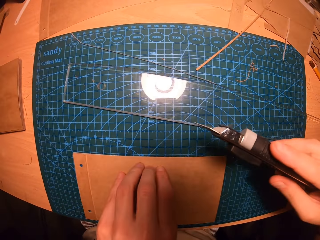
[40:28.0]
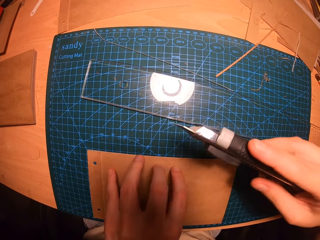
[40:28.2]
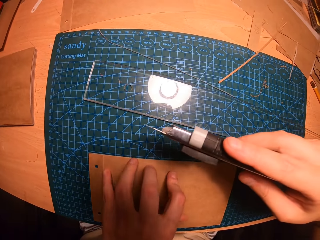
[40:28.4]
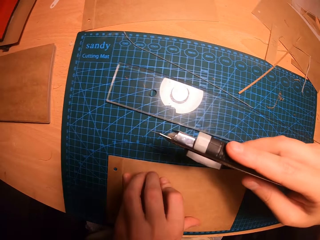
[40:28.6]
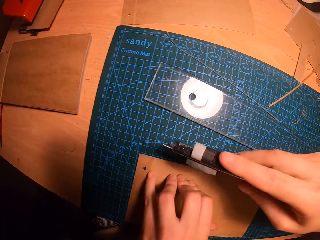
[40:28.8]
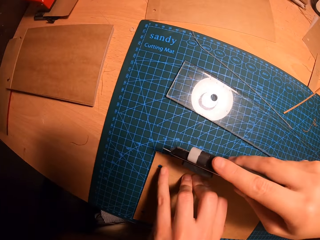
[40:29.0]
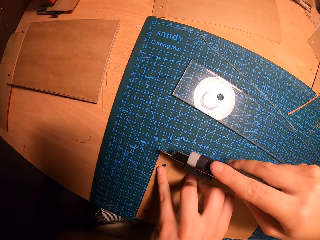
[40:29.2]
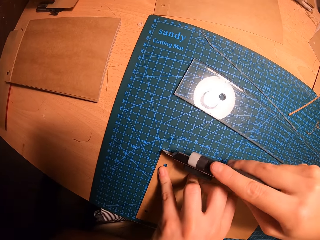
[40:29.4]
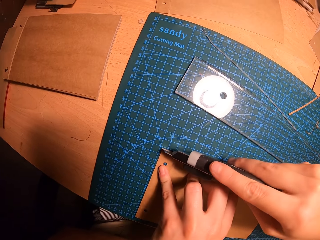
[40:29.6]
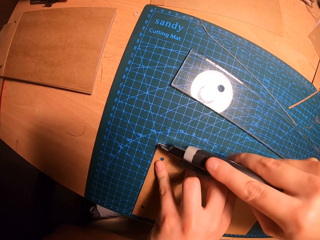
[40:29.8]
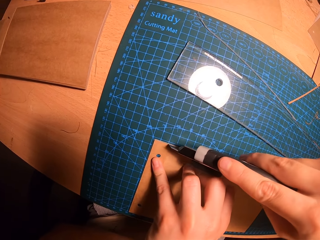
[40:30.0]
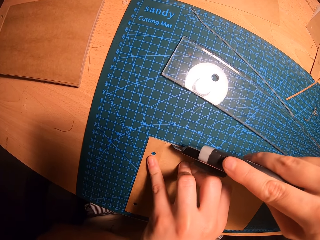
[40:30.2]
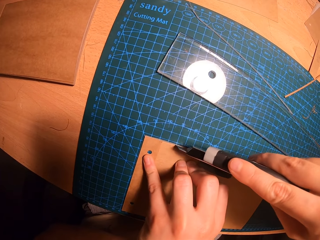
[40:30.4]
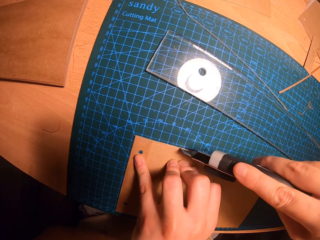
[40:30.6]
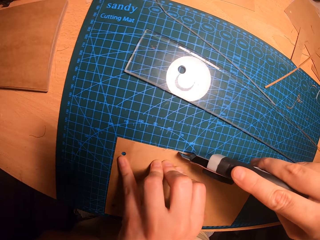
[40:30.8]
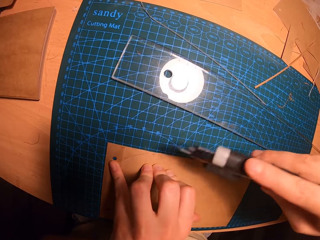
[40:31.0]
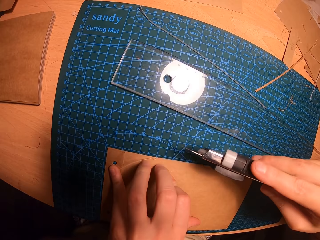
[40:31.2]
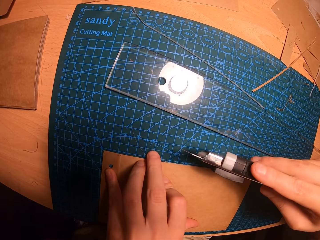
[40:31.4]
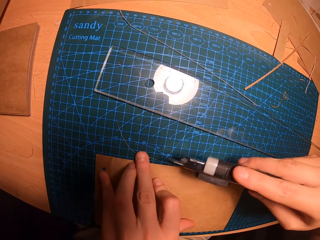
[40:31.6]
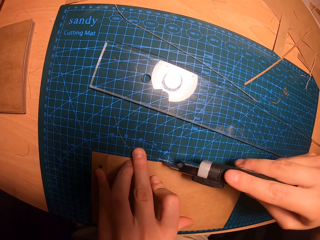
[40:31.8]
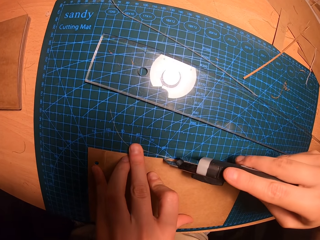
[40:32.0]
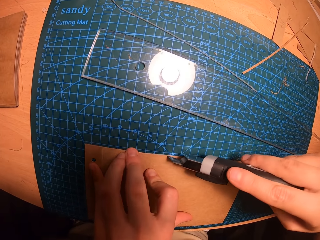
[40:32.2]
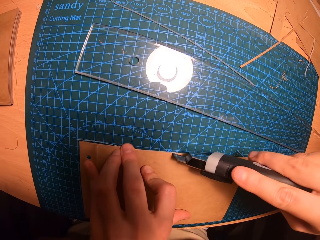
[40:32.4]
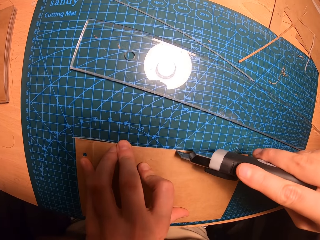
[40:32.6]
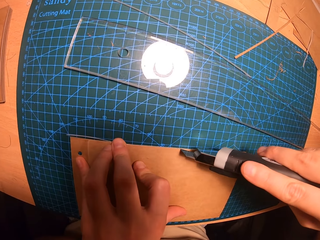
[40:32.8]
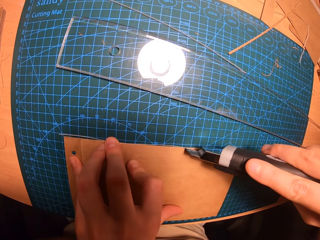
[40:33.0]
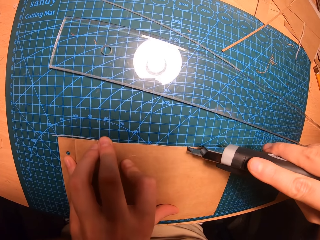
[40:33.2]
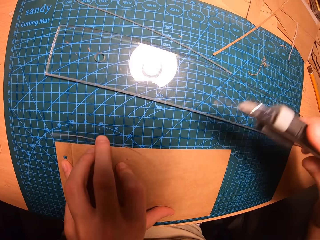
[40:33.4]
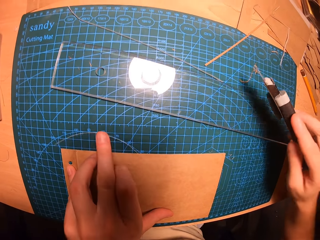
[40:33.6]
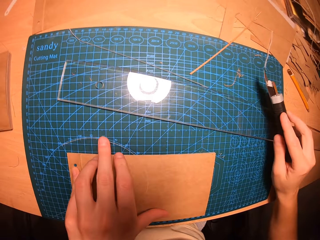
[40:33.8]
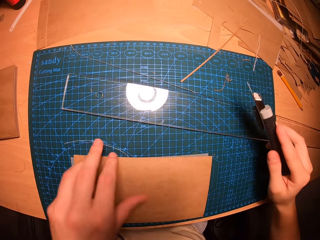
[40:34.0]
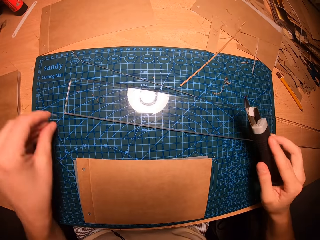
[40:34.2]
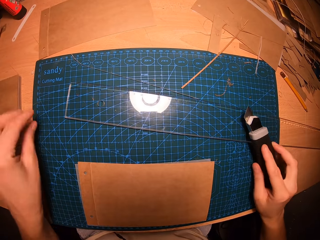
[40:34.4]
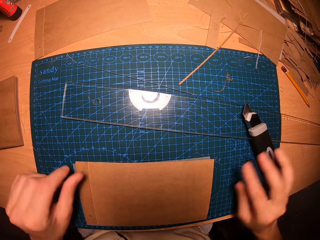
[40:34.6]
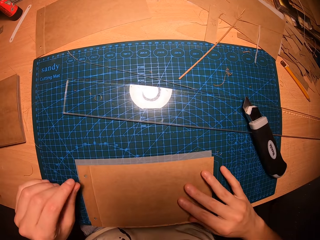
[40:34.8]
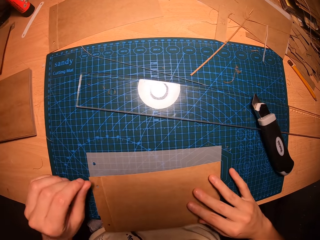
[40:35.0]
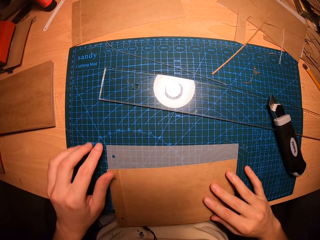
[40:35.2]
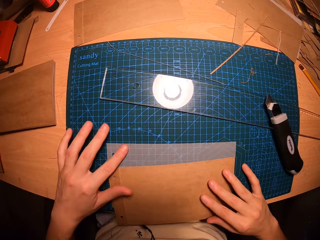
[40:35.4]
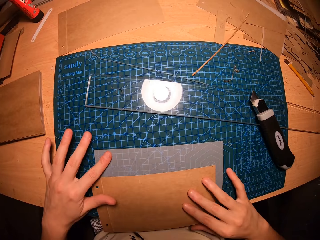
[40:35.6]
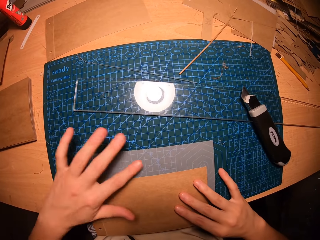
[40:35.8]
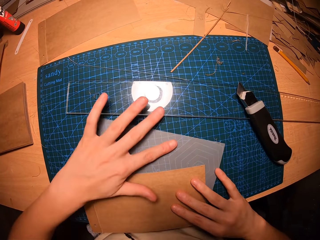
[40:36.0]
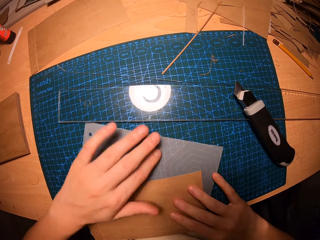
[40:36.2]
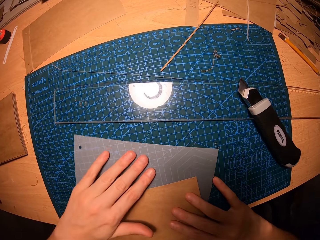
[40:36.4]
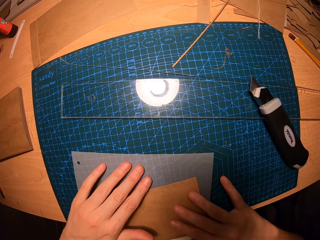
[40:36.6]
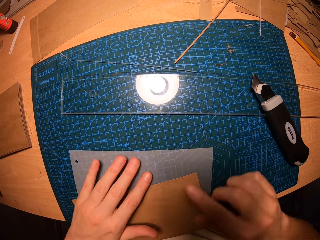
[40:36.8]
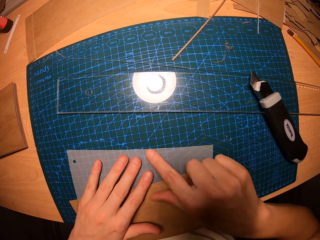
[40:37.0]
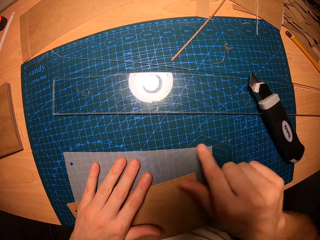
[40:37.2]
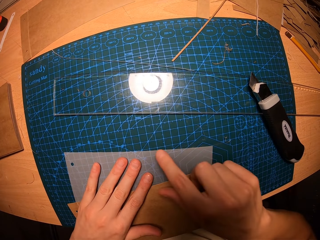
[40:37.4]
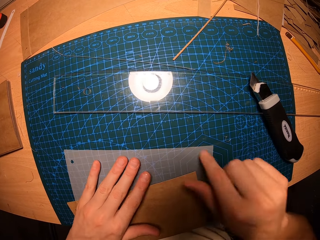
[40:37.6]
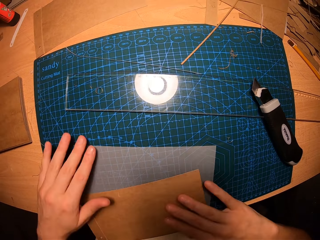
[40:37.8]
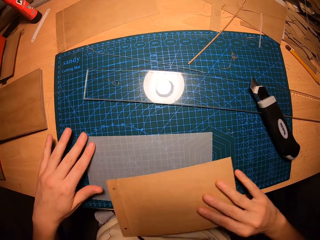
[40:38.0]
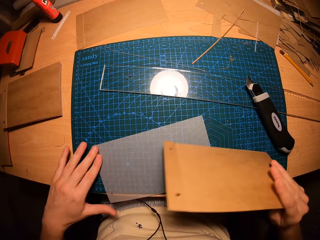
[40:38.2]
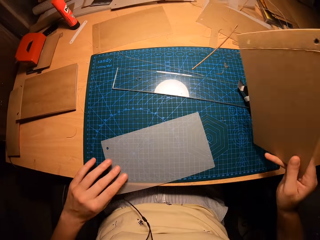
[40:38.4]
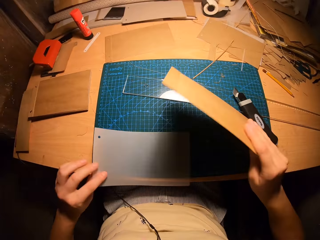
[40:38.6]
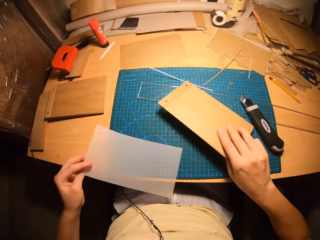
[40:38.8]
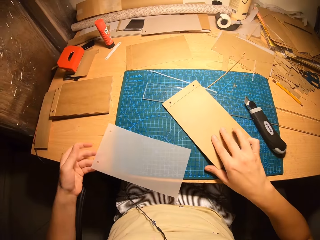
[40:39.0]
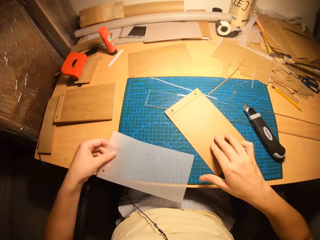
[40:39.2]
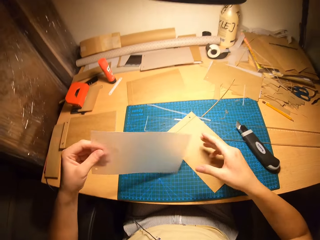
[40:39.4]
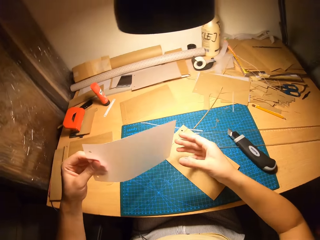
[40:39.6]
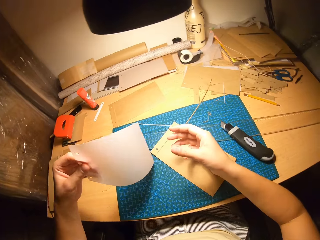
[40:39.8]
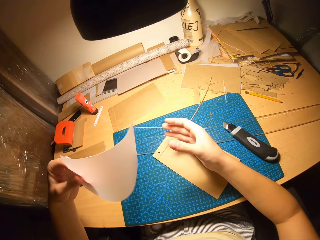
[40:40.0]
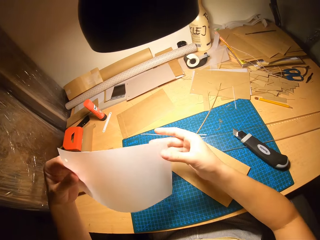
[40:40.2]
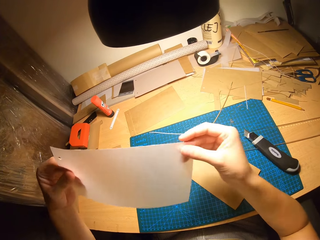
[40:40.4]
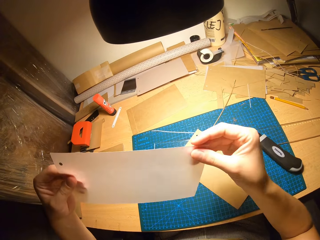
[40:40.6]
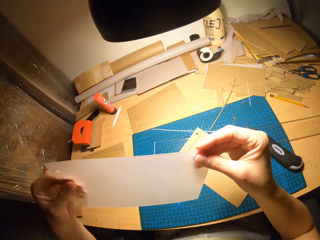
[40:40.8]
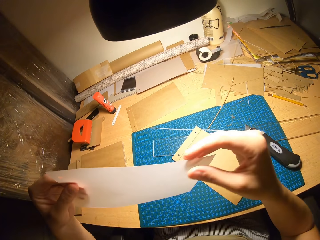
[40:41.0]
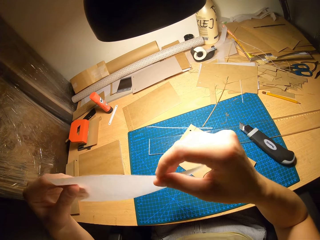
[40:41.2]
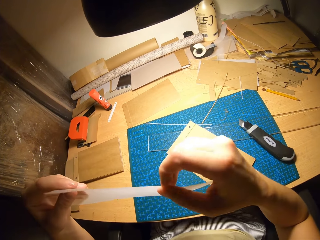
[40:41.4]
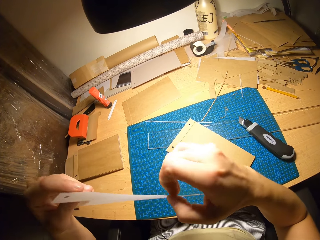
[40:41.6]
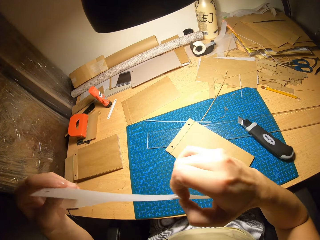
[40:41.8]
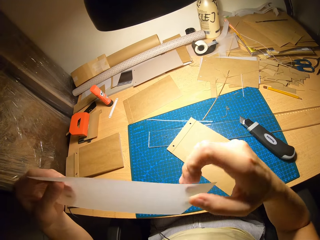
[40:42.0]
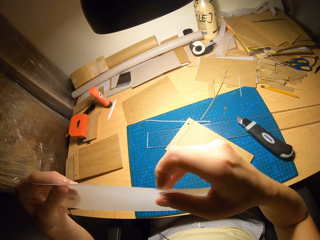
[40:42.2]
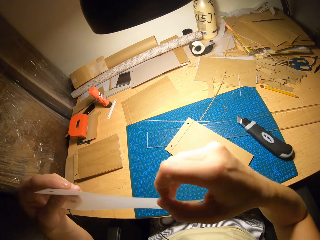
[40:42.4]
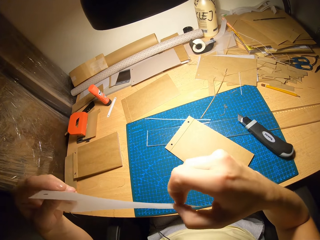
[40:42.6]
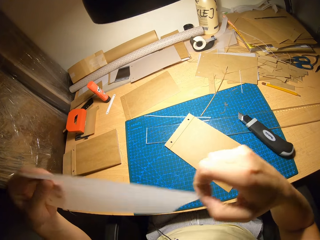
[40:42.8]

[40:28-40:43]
The camera wearer holds the manila papers on the table with their hands. They cut the manila paper with a cutter knife. They hold the manila papers on the table with their hands. They place the utility knife in their right hand on the cutting mat. They touch the cardboard with their right hand. They hold the manila papers on the table with their hands. They touch the transparent paper with their left hand. They demonstrate with their right hand. They pick up the cardboard with their right hand. They pick up the transparent paper with their left hand. They place the cardboard in their right hand on the cutting mat. They hold the transparent paper with both hands. They hold the manila paper on the table with their hands.

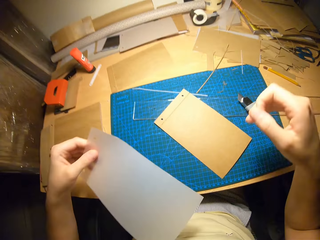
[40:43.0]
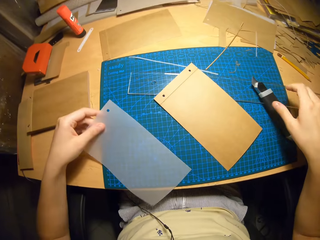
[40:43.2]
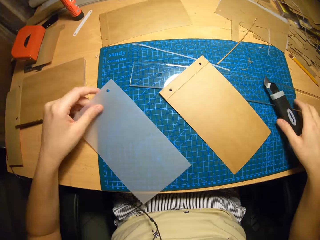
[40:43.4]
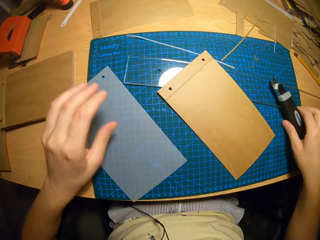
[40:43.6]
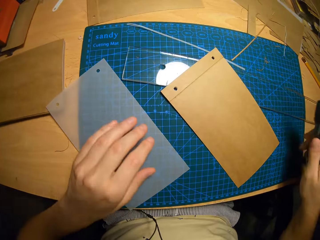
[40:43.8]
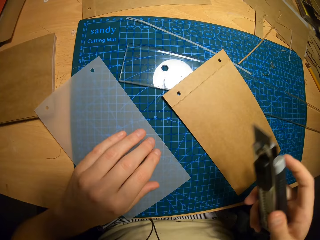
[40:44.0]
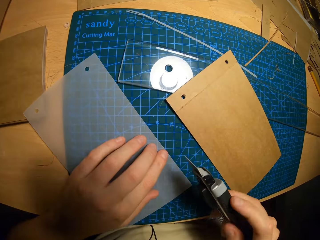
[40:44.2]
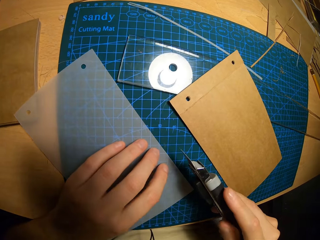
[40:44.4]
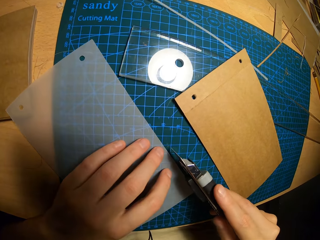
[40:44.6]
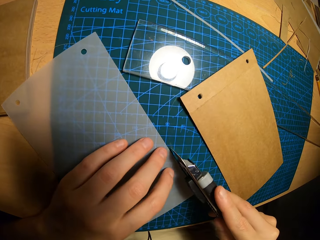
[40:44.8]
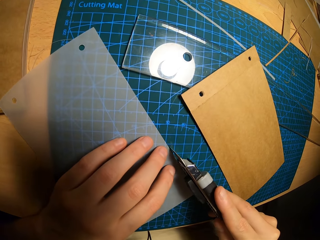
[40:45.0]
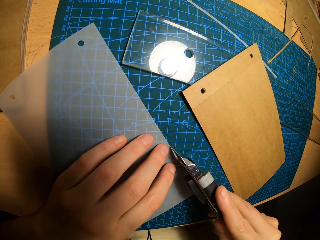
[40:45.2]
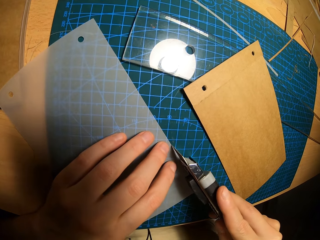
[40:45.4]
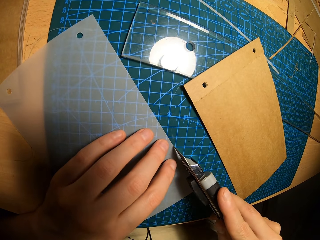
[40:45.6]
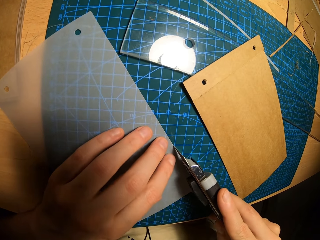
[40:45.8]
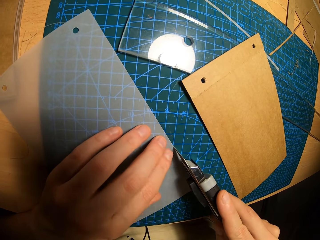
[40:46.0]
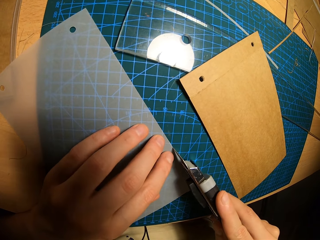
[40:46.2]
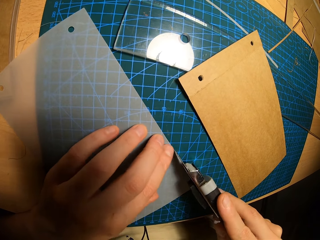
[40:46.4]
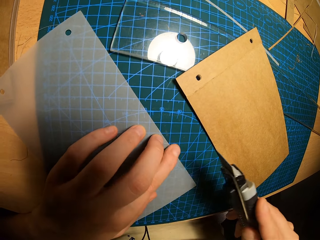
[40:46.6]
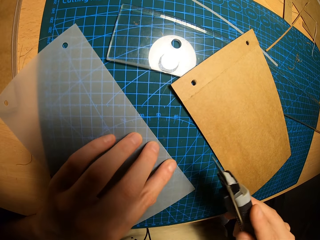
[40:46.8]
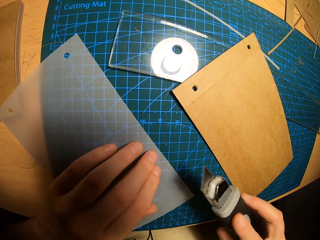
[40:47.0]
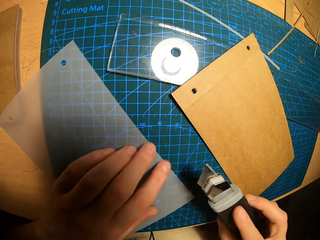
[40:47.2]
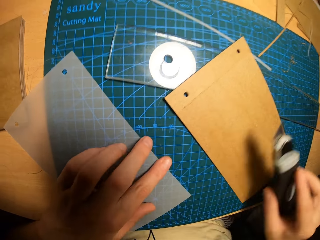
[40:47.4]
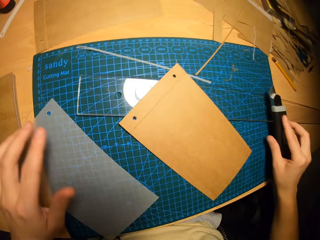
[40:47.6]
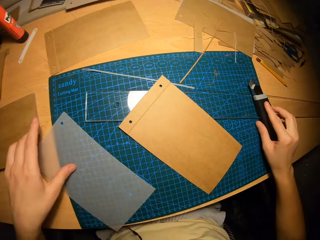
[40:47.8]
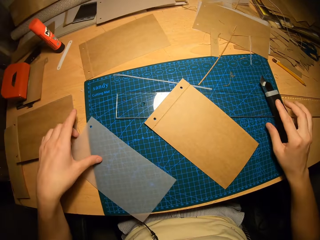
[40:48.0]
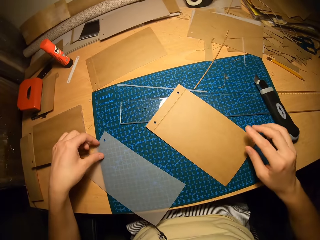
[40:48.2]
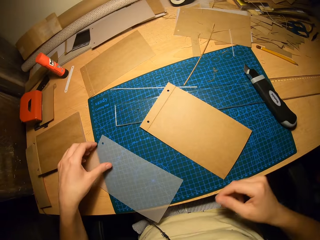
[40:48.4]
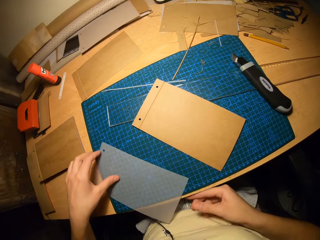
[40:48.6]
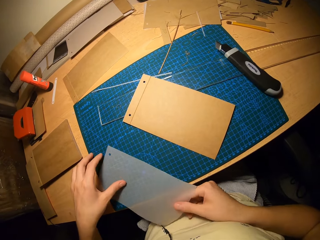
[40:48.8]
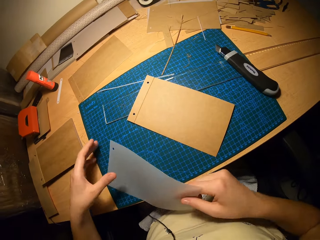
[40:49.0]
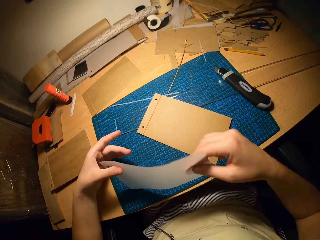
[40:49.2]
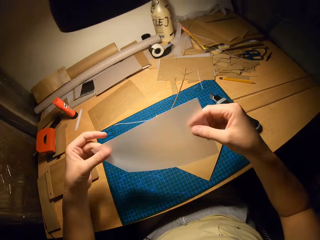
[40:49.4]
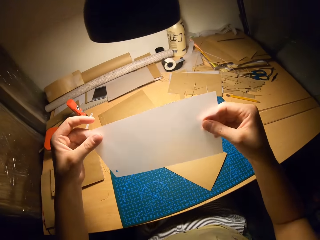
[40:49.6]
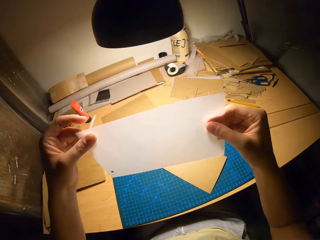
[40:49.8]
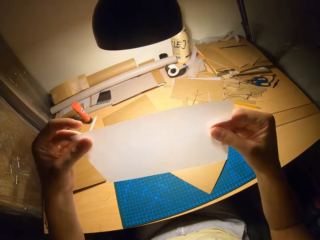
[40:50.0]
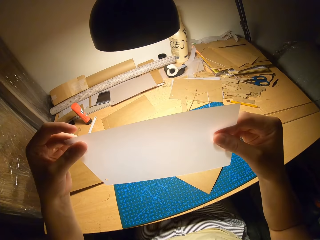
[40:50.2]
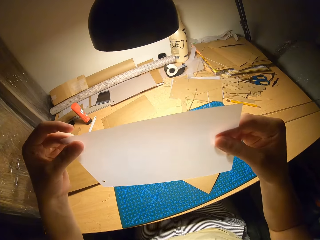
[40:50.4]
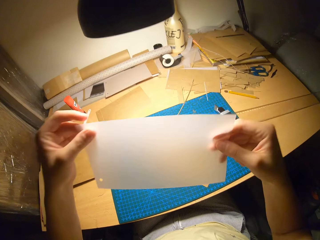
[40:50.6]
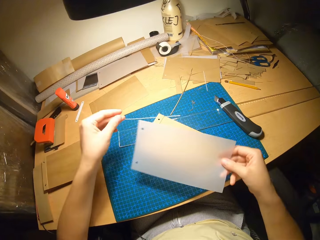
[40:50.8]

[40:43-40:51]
The camera wearer drops the transparent paper on the cutting mat with their left hand. They pick up the utility knife on the table with their right hand. They trim the transparent paper or manila paper with the utility knife in their right hand on the table. They drop the cutter in their right hand on the worktable. They pick up the kraft paper or manila paper from the worktable with both hands. They hold the manila paper with their hands.
